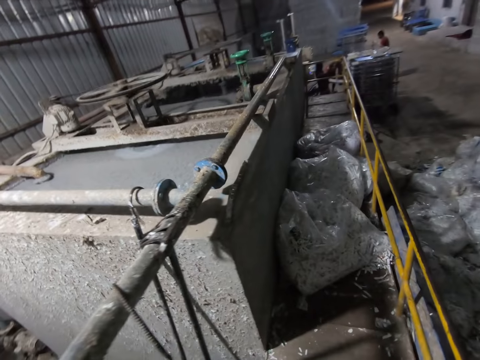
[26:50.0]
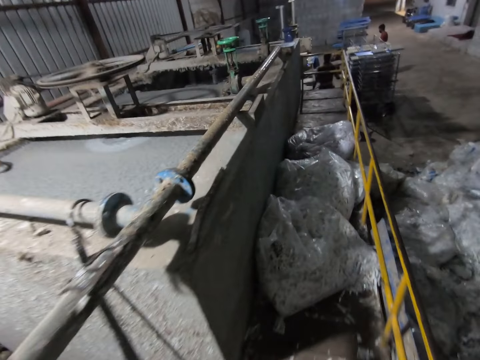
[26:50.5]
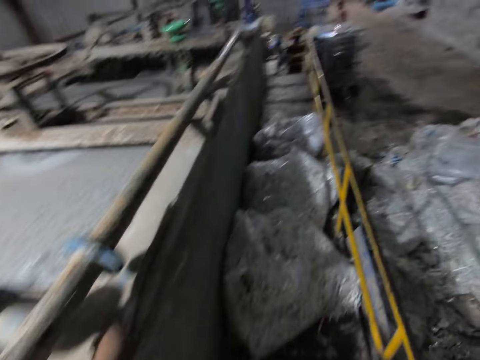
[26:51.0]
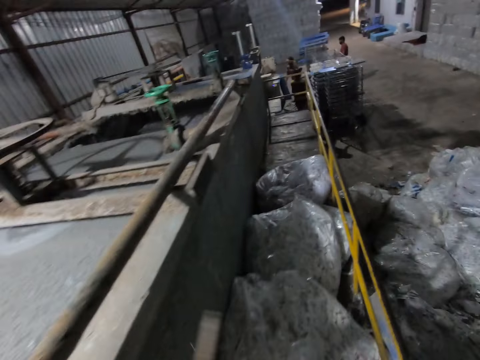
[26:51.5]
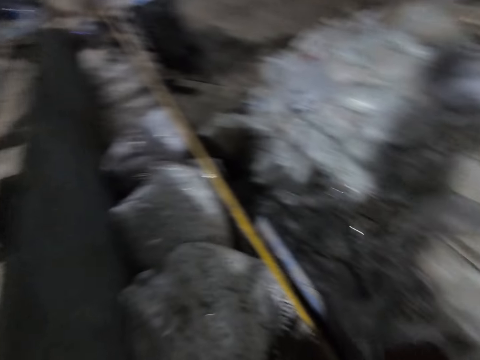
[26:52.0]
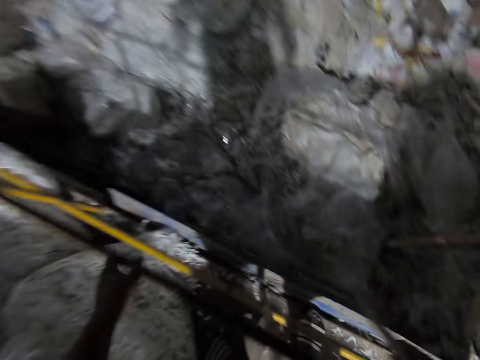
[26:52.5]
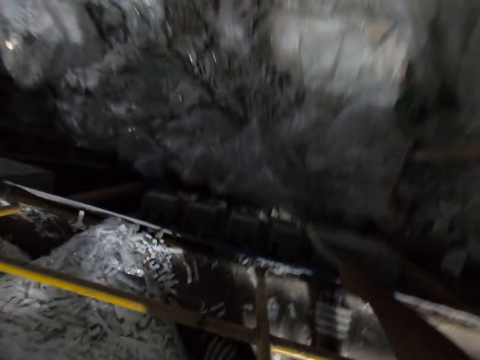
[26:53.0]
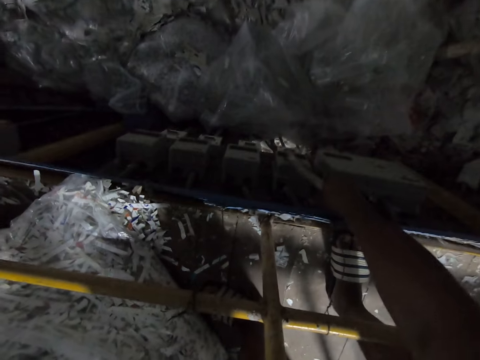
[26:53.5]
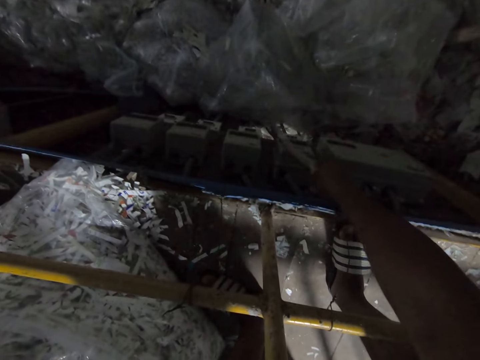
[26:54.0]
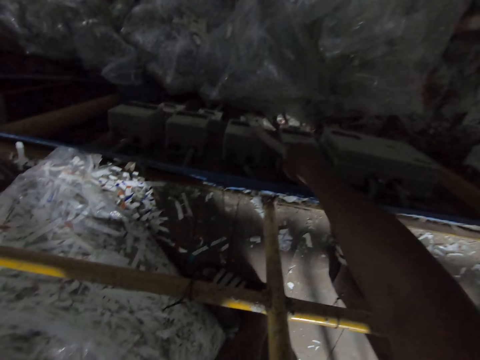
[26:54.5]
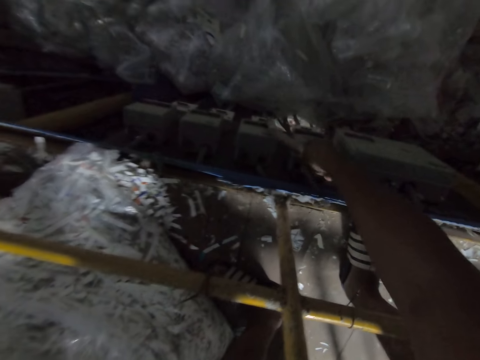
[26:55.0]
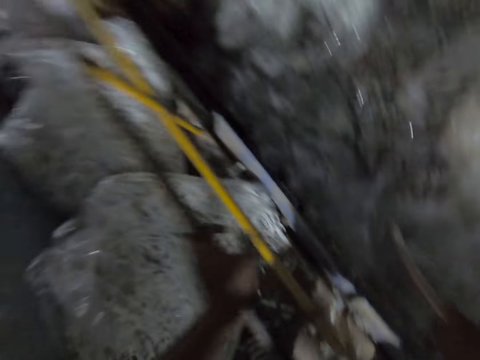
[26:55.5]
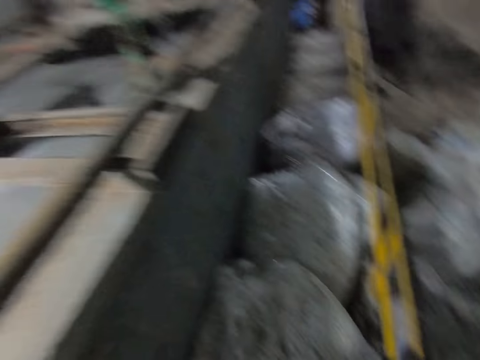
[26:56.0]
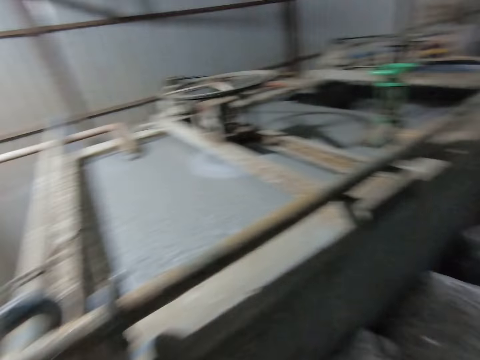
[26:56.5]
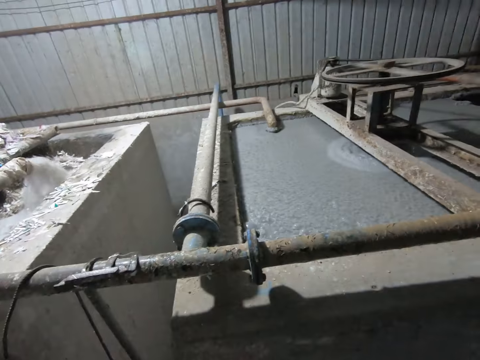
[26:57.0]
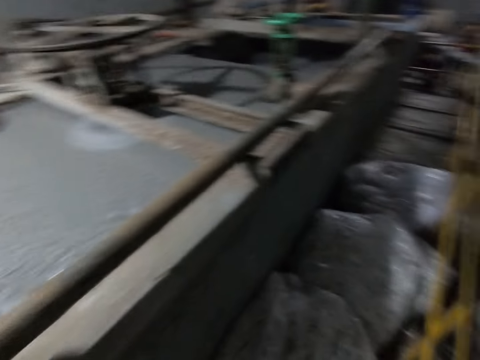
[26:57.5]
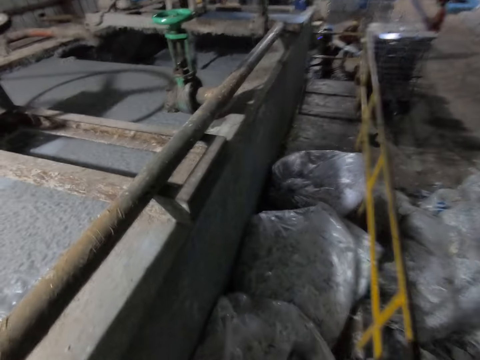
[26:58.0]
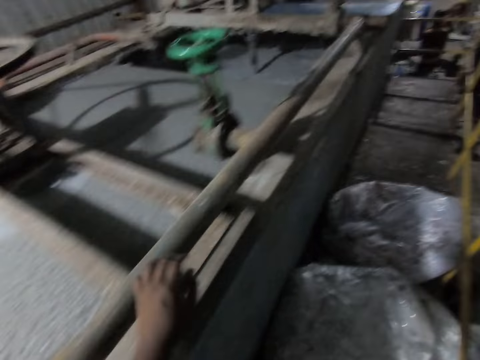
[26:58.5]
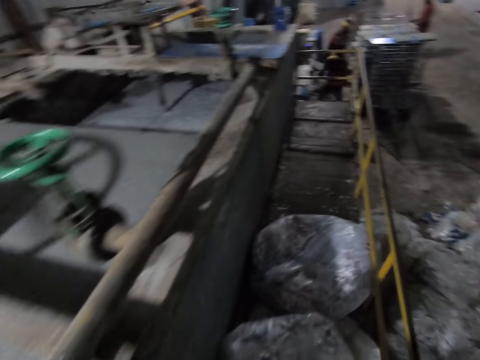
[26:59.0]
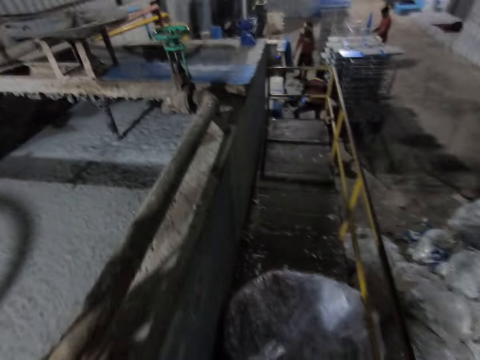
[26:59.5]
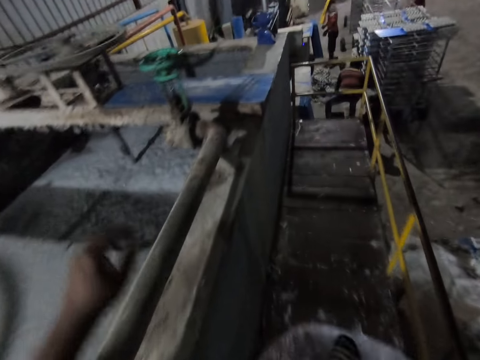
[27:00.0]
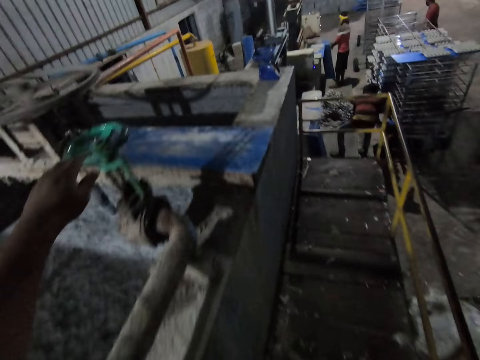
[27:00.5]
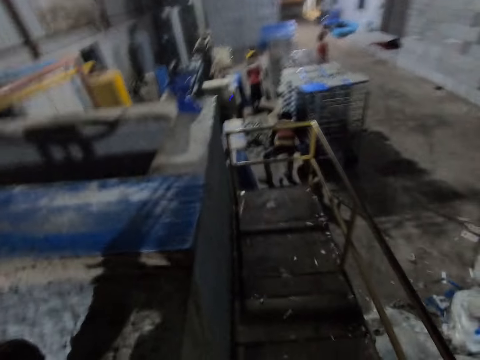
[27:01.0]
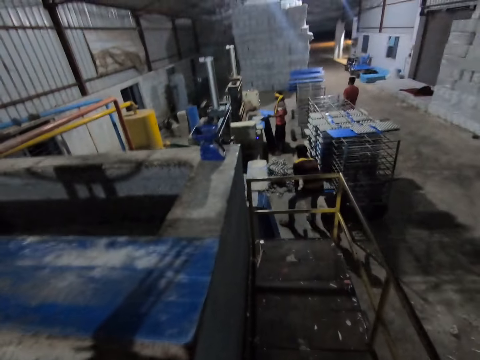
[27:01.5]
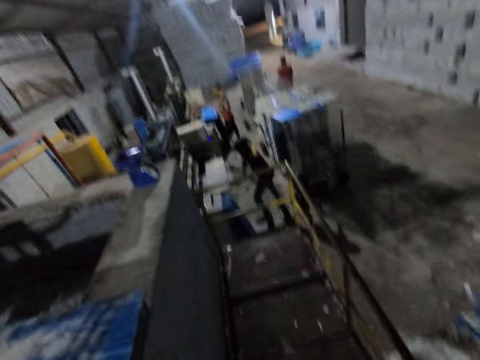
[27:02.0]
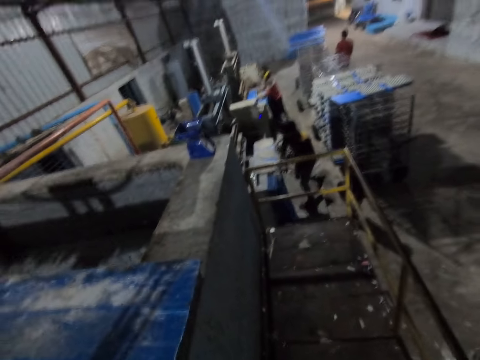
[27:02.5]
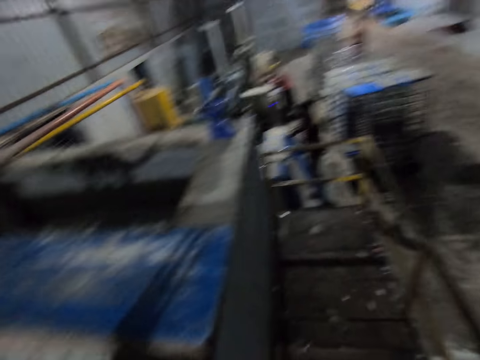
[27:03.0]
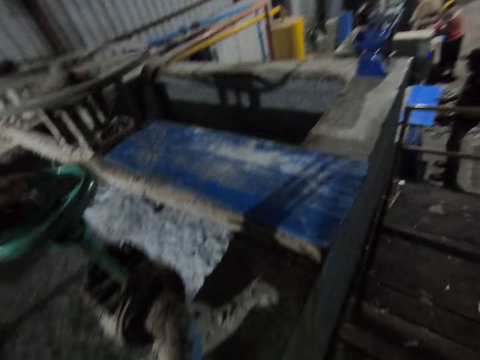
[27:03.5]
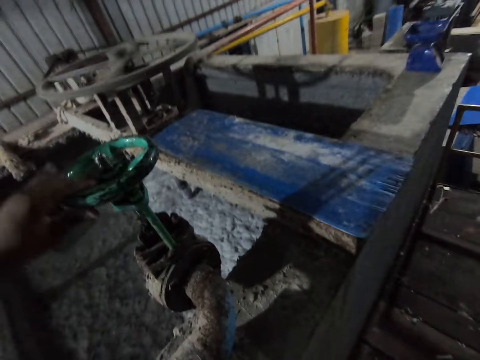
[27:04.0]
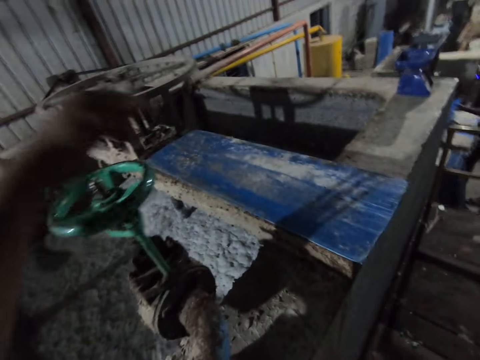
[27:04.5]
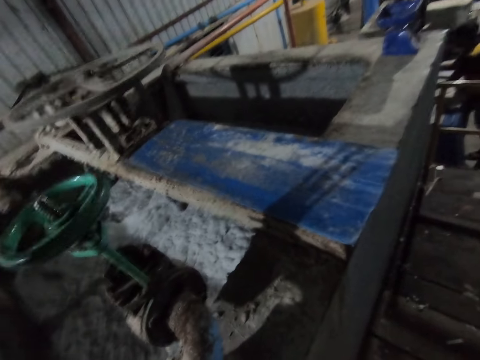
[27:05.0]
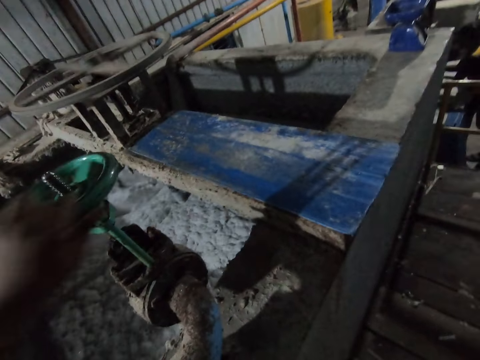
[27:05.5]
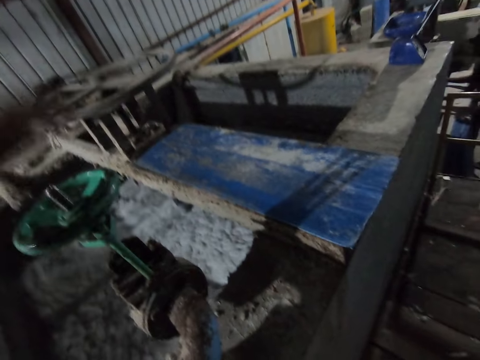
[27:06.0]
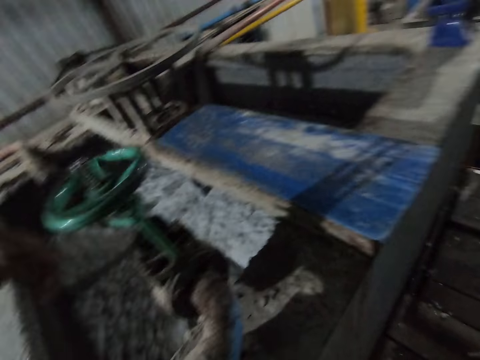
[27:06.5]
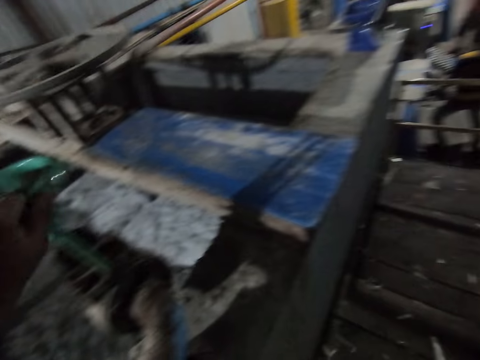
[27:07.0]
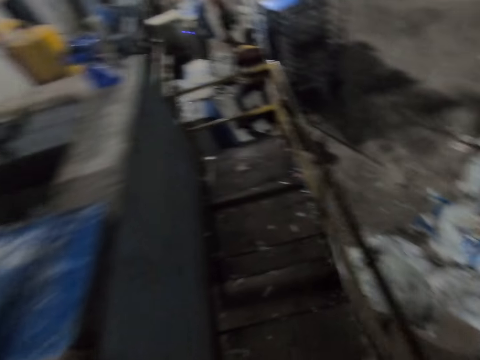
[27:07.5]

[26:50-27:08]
The camera wearer walks around. He picks up the stick on the paper pulp machine with his left hand. He passes the stick to his right hand. He bends down. He switches on the switch with the stick in his right hand. He holds the stick. He turns around. He walks around. A man inserts a plastic board containing egg cartons into the trolley with both hands. The camera wearer turns a lever attached to the paper pulp machine with his left hand. He adjusts a tap holder. Another man picks up a plastic board leaning against the tray moulding machine with both hands. The camera wearer walks around. The other man inserts the plastic board into the tray moulding machine with both hands. The first man pulls a plastic board leaning against the tray moulding machine with his right hand. He picks up the plastic board leaning against the tray moulding machine with both hands. He inserts the plastic board into the tray moulding machine with both hands. The camera wearer adjusts the tap holder. The first man removes the plastic board containing egg cartons from the tray moulding machine with both hands.

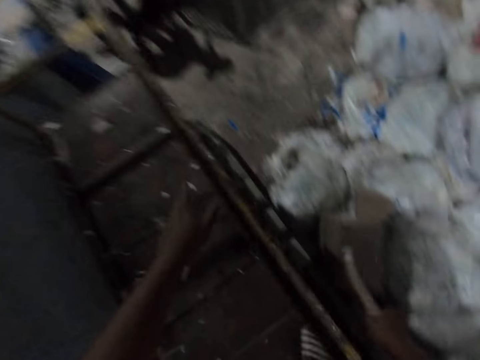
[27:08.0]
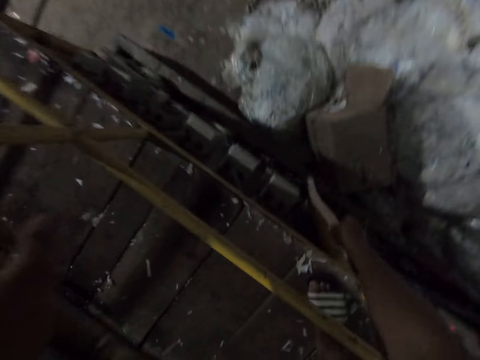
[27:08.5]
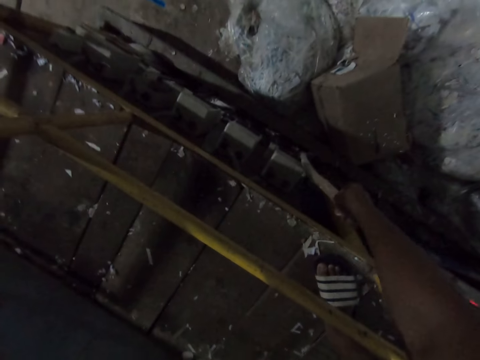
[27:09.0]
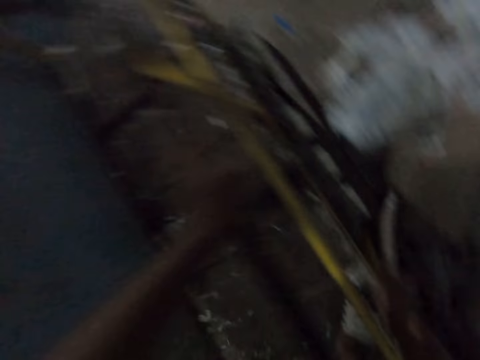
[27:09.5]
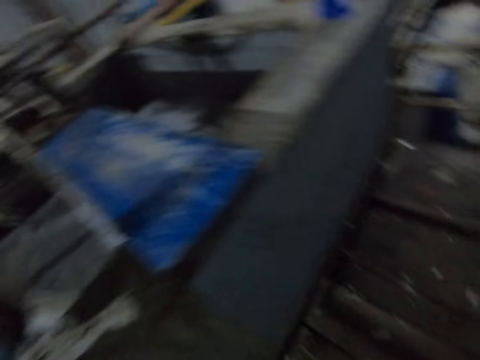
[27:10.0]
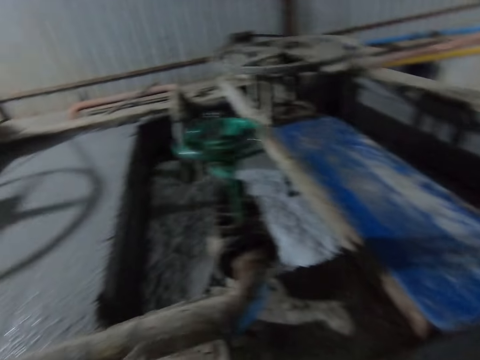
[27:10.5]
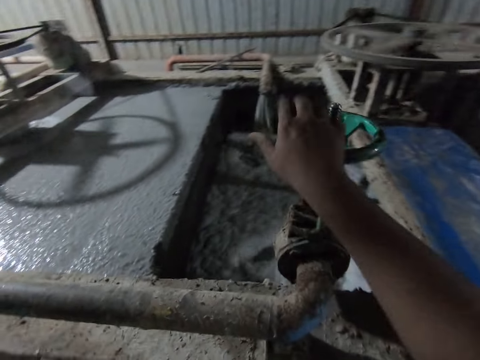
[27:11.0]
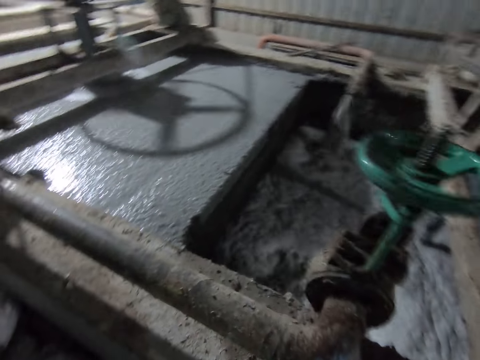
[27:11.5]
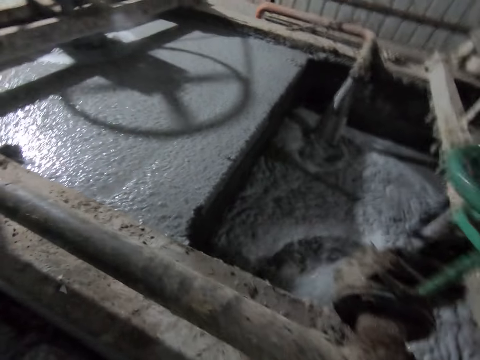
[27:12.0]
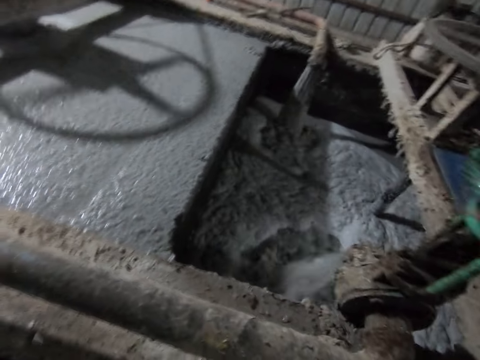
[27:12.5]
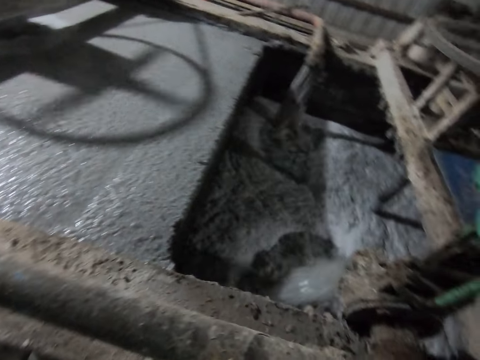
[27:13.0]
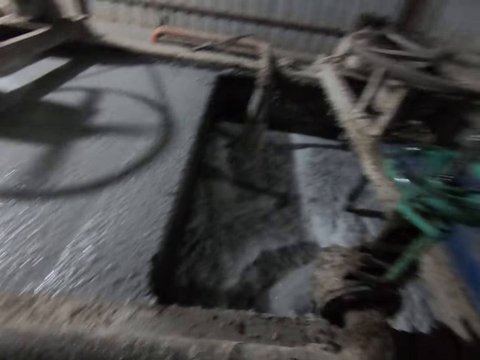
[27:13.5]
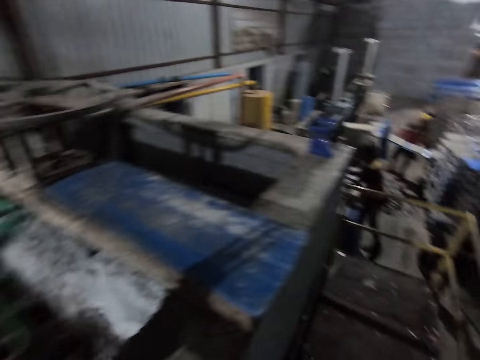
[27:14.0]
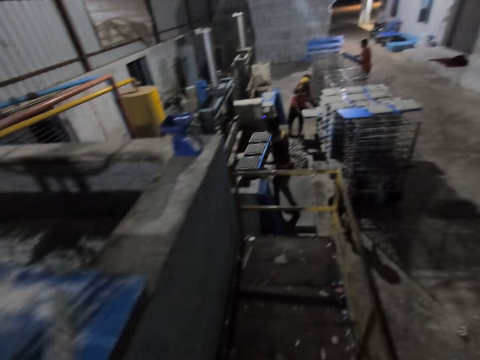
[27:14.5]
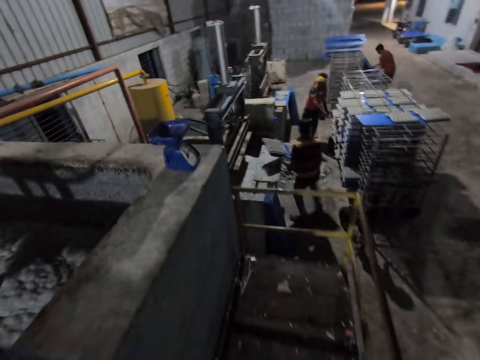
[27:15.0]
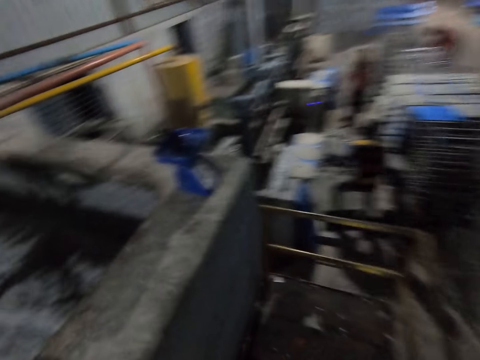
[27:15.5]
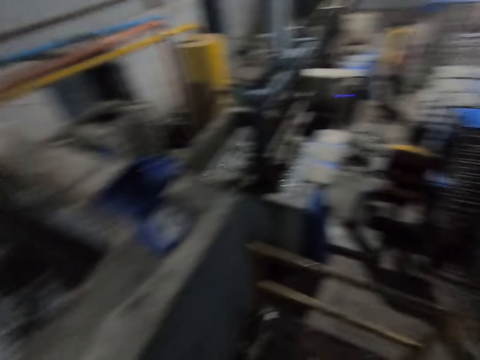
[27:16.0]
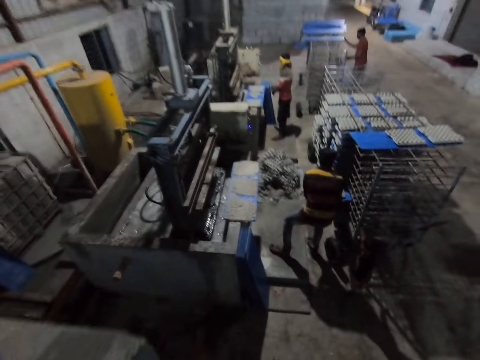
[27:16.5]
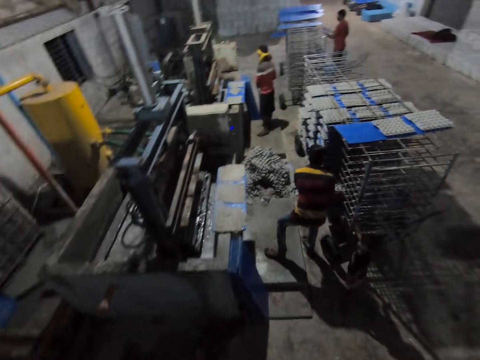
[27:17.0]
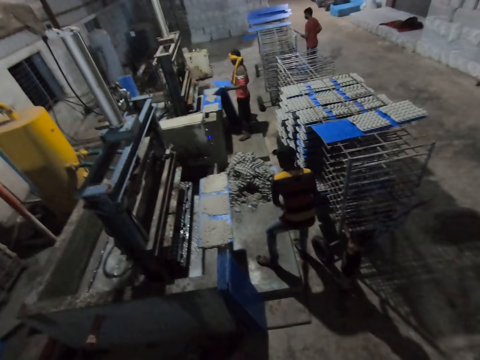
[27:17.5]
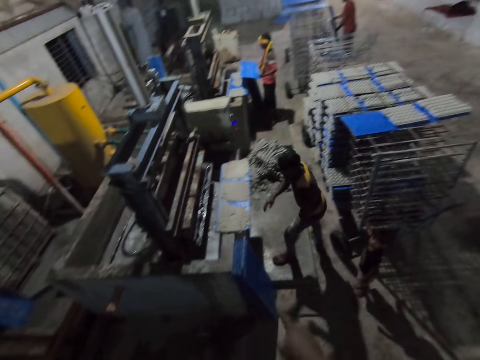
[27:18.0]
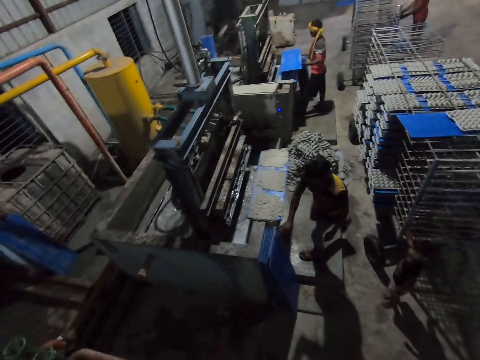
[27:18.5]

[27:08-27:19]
The camera wearer places his left hand on the metal rail. He switches on the switch with the stick in his right hand. He bends down. He turns around. He passes the stick to his left hand. He turns the lever attached to the paper pulp machine with his right hand. He adjusts a tap holder. A man inserts the plastic board containing egg cartons into the trolley with both hands. Another man removes a plastic board containing egg cartons from the tray moulding machine with both hands. Another man places a plastic board on the ground with both hands. The second man puts the board with the egg crate in the shelf with both hands. The first man operates an egg crate making machine. The camera wearer talks. The second man picks up a board from the ground with his right hand.
